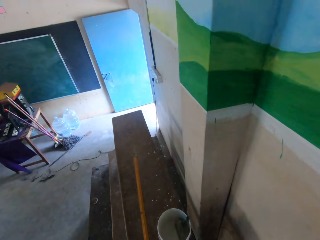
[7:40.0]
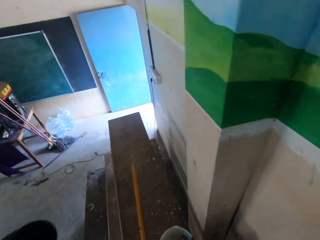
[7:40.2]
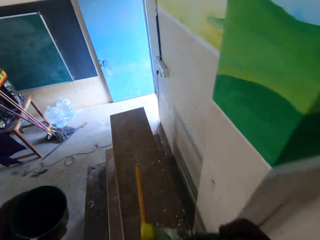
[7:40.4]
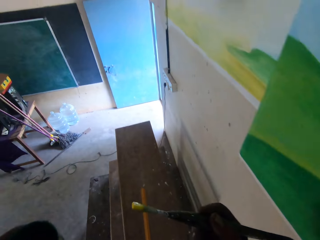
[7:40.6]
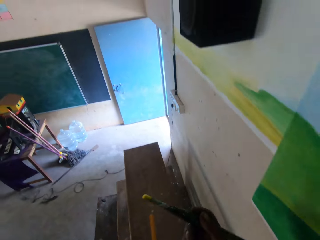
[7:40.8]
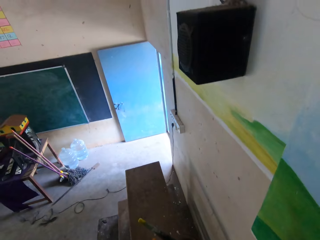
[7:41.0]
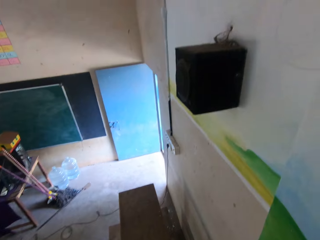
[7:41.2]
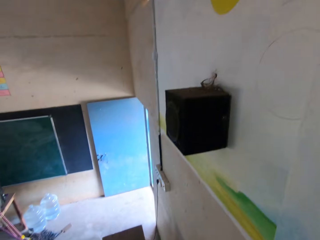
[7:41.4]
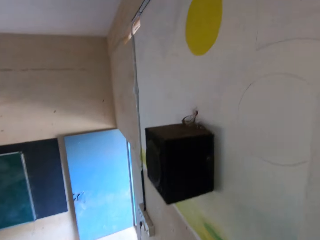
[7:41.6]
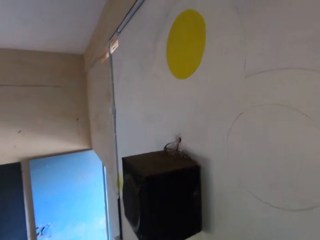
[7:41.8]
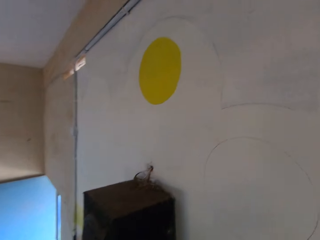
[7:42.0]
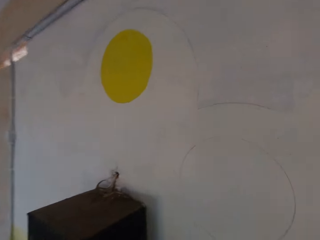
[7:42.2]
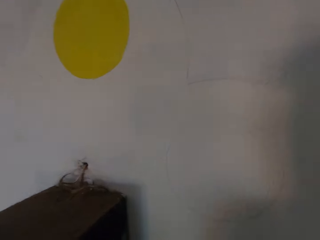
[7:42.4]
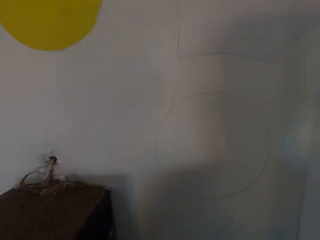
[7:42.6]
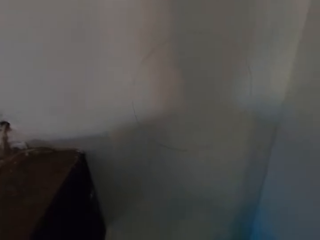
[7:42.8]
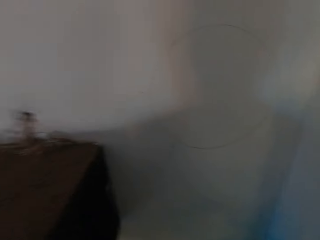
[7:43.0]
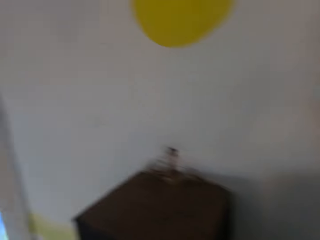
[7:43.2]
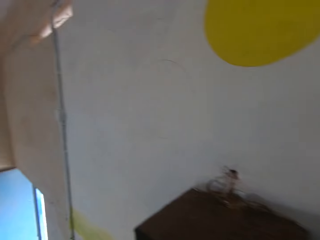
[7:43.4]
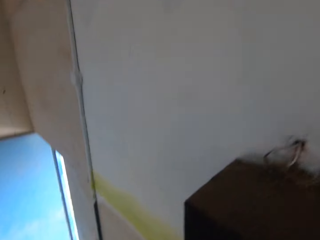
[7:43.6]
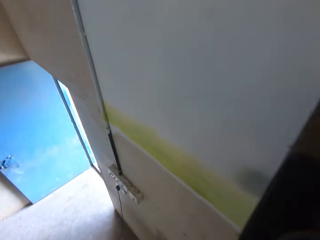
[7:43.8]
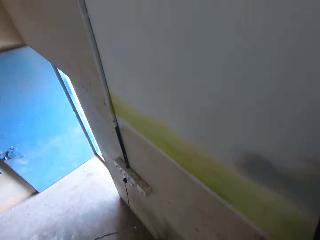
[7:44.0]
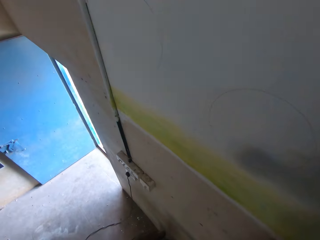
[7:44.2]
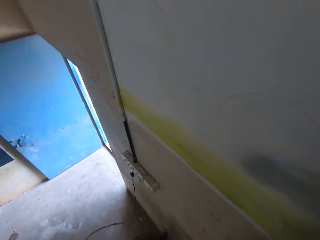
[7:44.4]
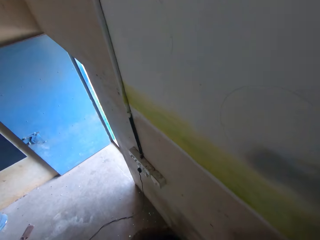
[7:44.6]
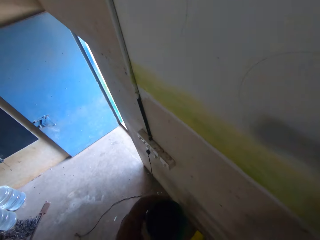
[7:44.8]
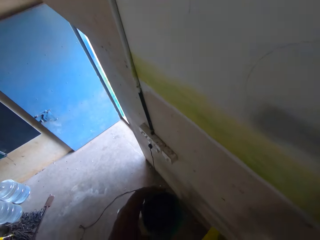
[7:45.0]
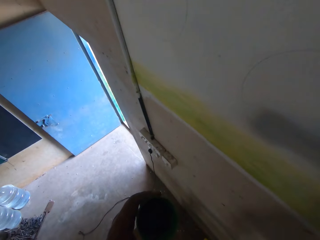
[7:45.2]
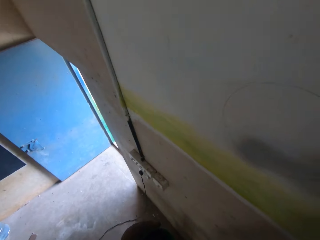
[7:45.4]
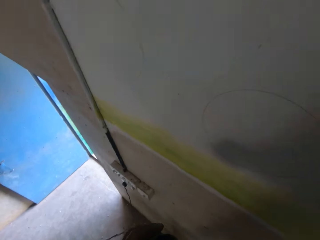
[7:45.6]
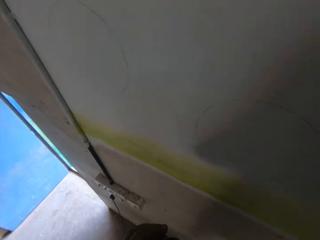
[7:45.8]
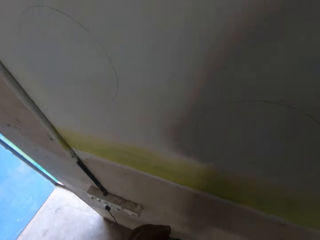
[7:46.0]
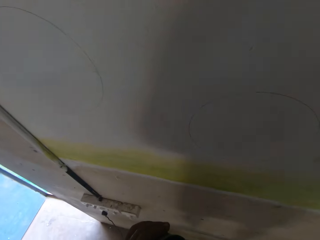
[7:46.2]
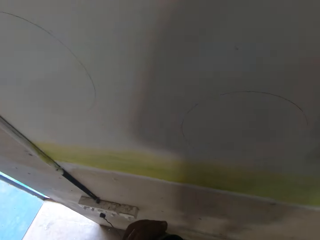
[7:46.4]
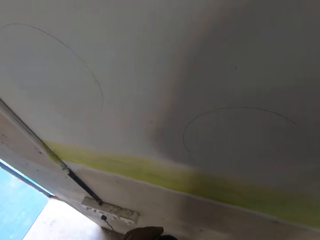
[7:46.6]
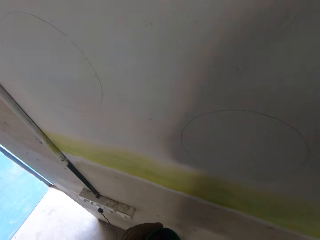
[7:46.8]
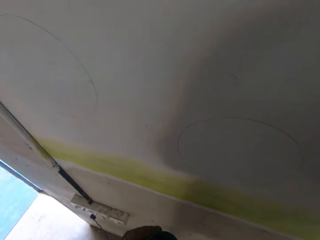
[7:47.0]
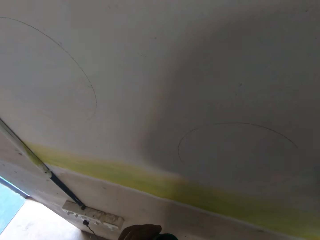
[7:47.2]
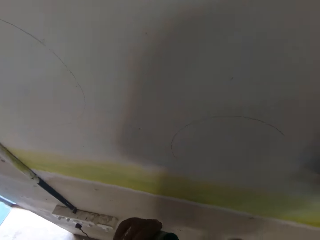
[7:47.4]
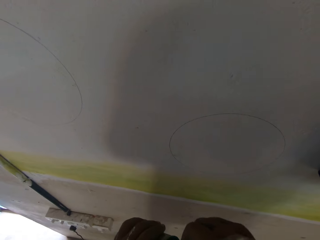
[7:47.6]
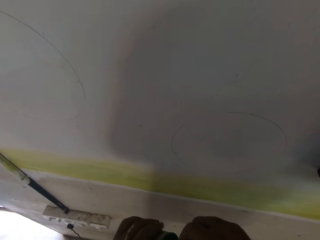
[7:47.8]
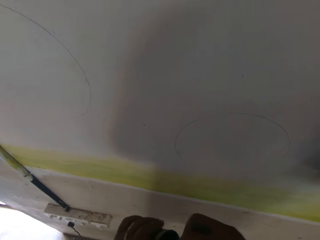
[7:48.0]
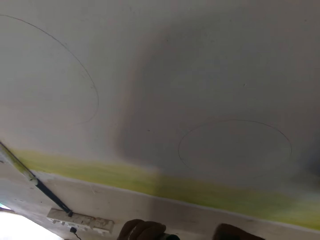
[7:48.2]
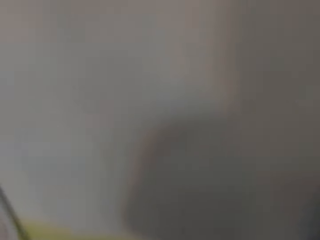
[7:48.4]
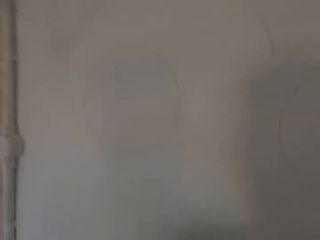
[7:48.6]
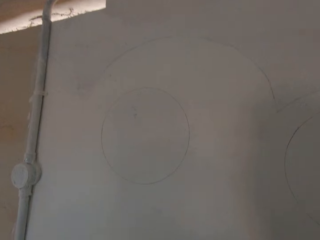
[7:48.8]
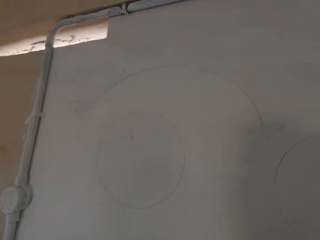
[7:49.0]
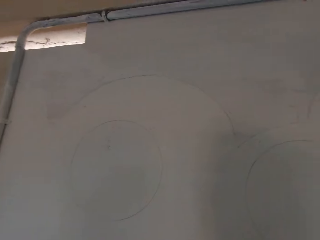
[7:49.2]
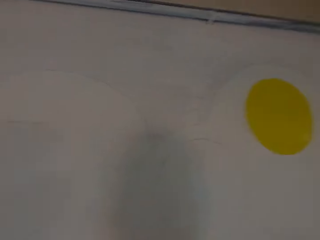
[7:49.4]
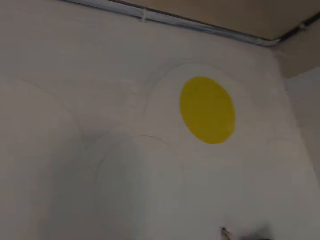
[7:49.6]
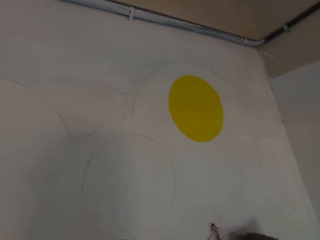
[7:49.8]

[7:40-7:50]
The camera wearer moves. He dips the paintbrush in his right hand into the paint can in his left hand.

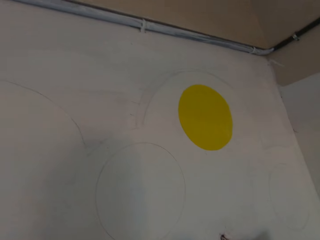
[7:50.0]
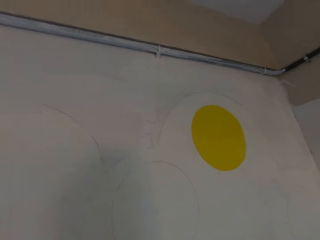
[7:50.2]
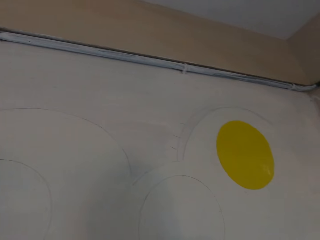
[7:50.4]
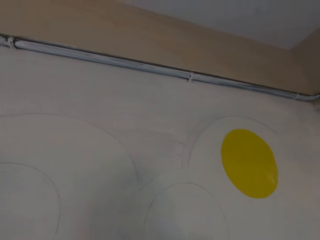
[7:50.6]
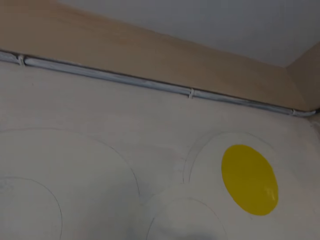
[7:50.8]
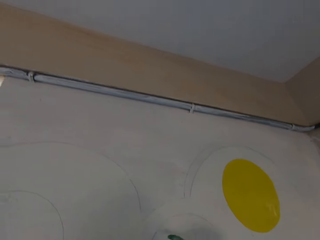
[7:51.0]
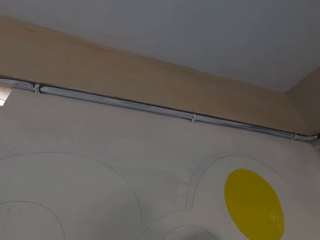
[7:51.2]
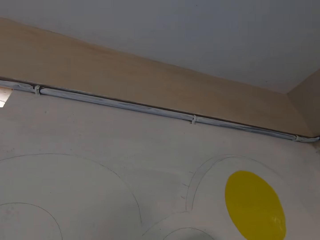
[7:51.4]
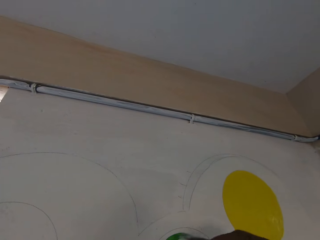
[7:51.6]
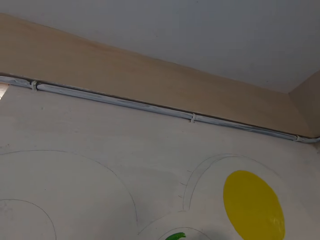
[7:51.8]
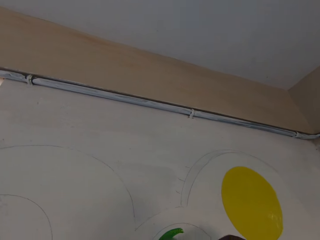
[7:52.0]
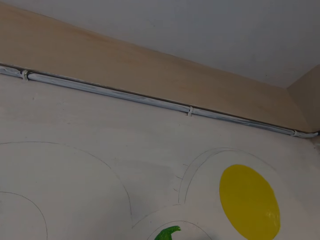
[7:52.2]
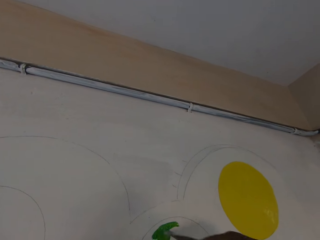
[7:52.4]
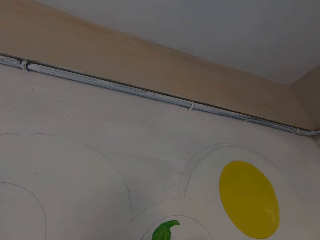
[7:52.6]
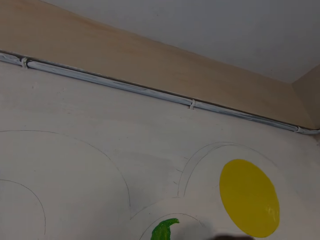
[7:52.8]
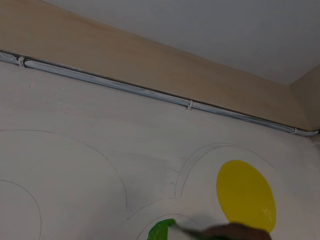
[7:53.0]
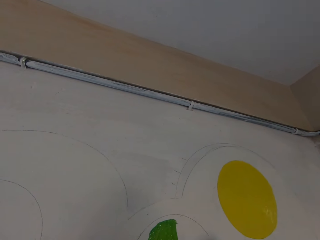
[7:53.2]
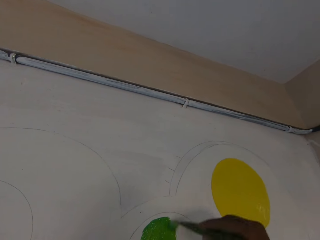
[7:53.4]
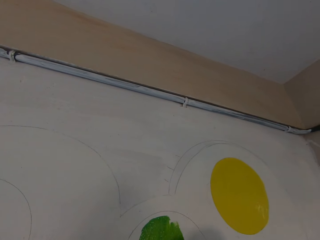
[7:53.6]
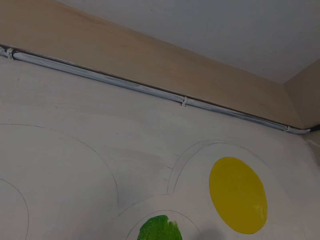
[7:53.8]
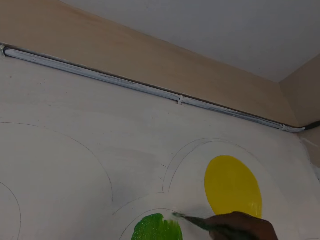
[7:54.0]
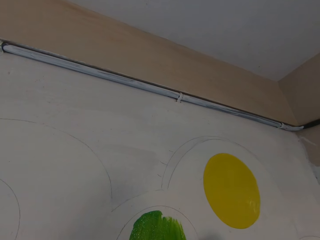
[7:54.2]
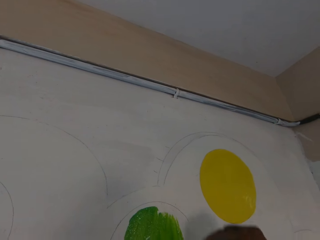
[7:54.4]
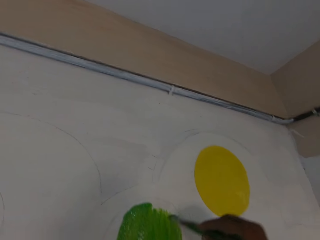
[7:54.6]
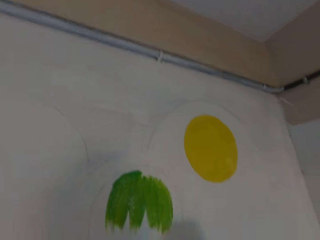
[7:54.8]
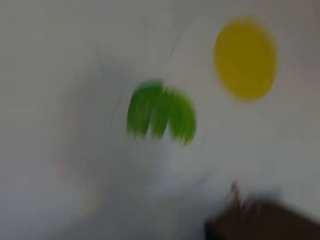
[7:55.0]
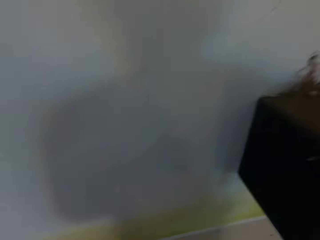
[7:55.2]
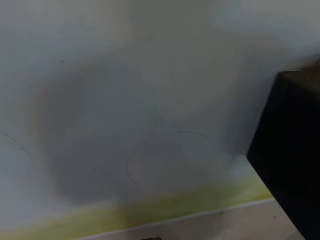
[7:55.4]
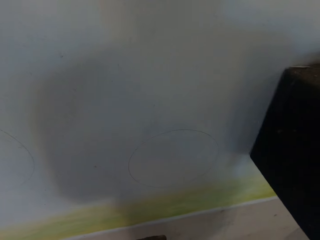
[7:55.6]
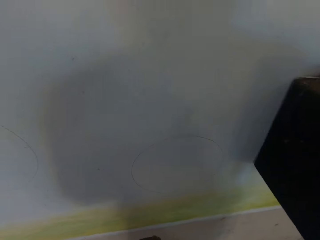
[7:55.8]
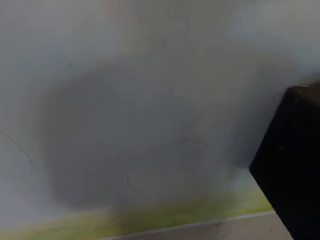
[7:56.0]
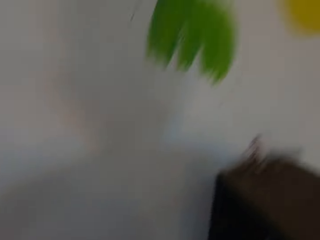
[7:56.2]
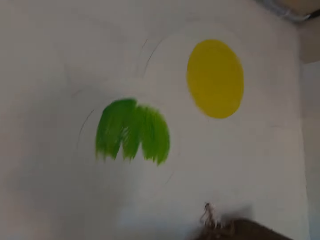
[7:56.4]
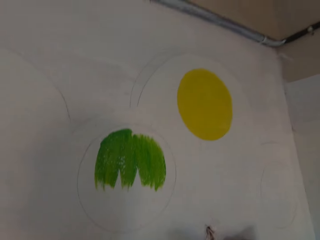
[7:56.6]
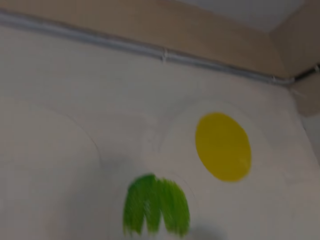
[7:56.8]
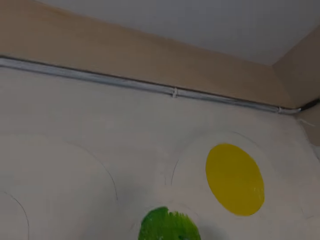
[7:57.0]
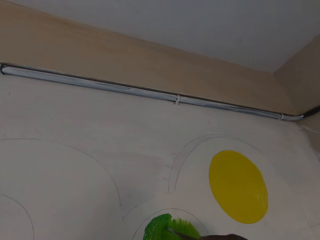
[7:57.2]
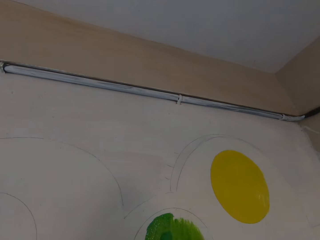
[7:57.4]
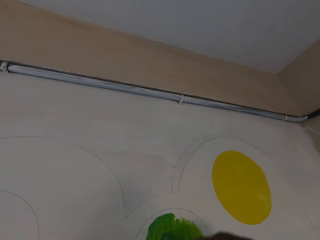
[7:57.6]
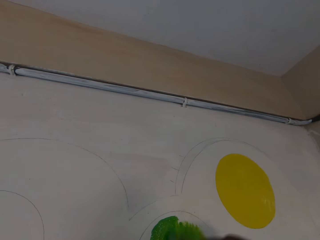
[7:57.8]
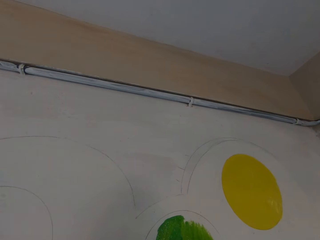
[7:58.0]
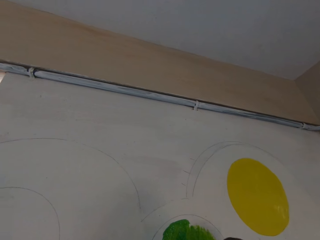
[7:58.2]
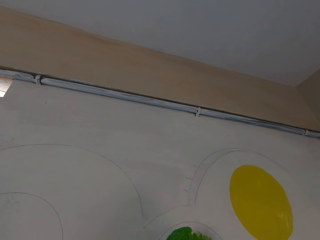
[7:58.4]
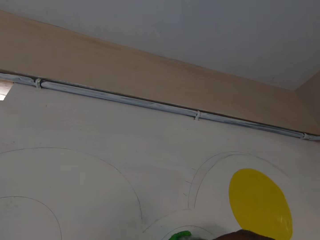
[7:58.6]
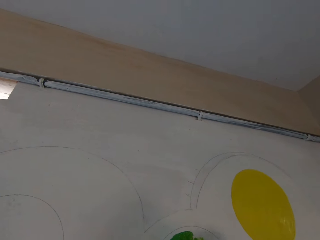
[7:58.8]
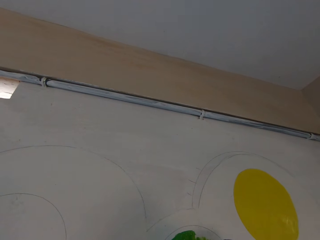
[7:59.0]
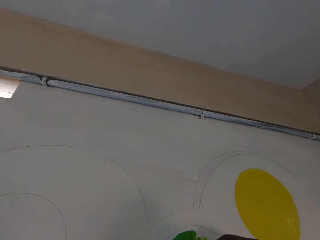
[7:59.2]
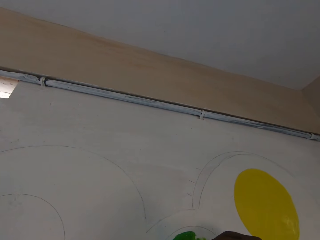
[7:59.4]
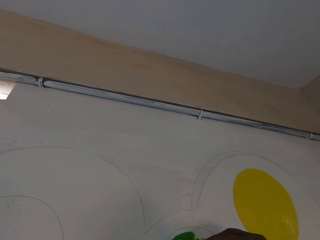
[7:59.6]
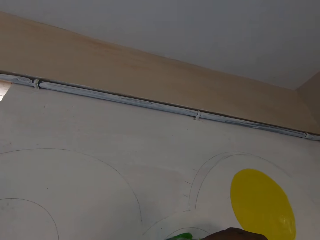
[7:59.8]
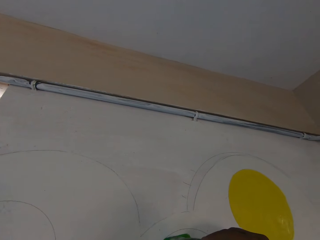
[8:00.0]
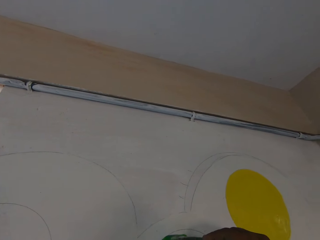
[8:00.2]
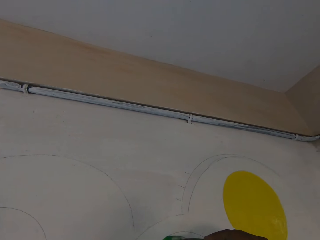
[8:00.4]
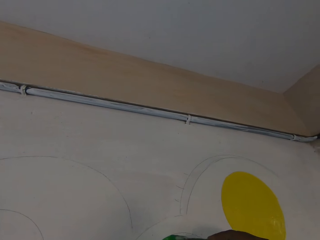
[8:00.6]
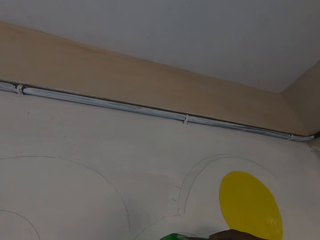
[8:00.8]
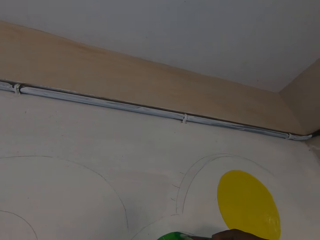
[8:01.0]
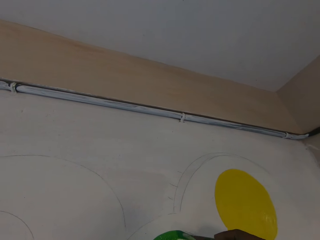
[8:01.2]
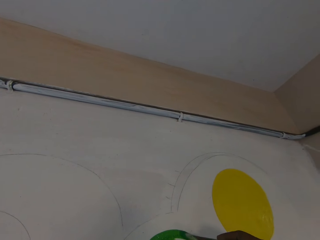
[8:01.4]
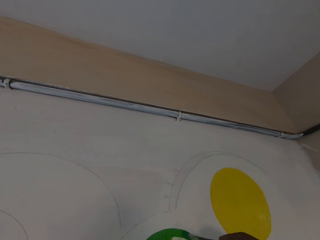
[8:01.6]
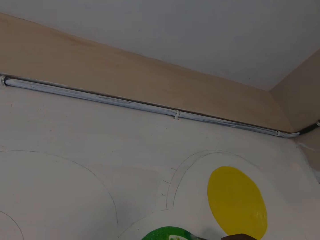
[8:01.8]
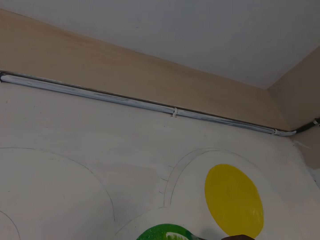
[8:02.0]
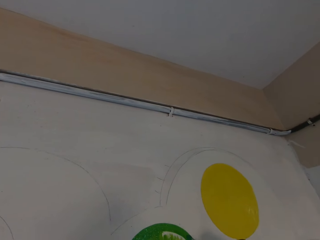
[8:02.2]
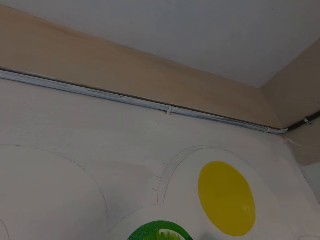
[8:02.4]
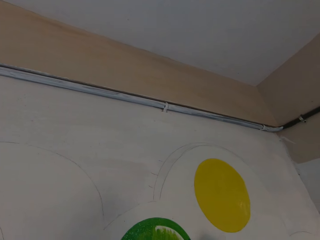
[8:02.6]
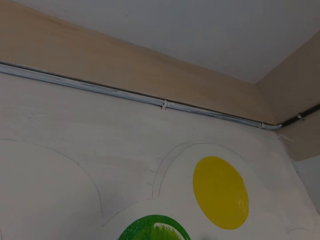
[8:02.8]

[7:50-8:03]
The camera wearer paints the wall with the paintbrush in his right hand. He dips the paintbrush in his right hand into the paint can in his left hand. He paints the wall with the paintbrush in his right hand.
